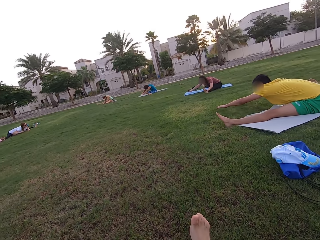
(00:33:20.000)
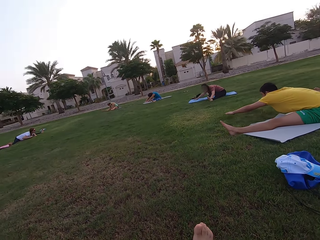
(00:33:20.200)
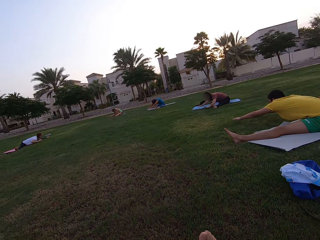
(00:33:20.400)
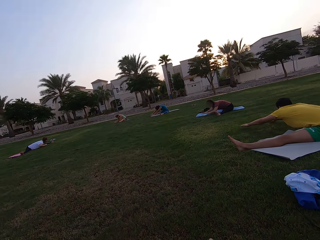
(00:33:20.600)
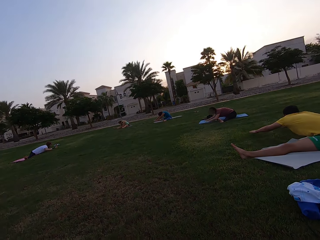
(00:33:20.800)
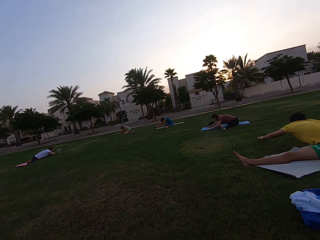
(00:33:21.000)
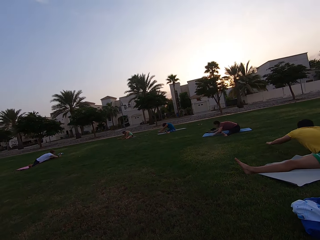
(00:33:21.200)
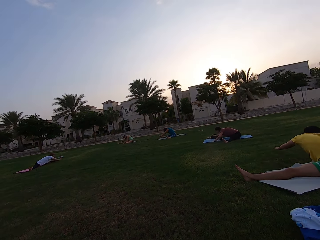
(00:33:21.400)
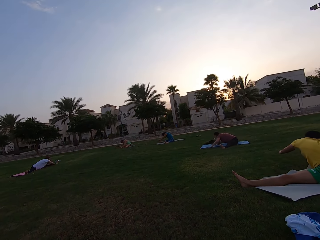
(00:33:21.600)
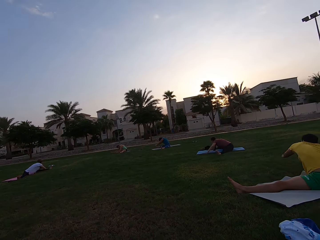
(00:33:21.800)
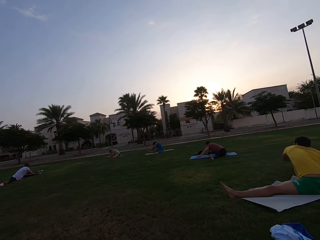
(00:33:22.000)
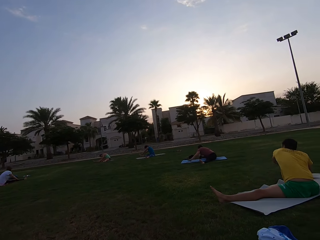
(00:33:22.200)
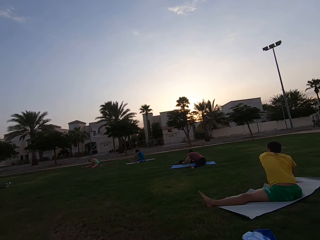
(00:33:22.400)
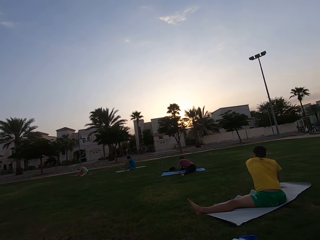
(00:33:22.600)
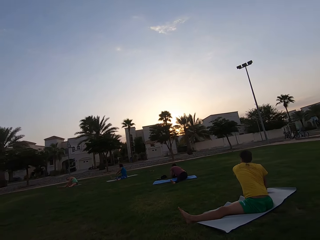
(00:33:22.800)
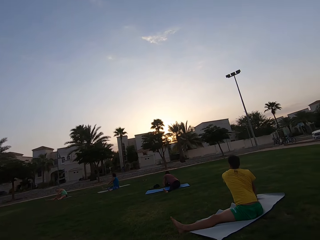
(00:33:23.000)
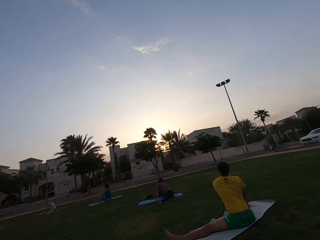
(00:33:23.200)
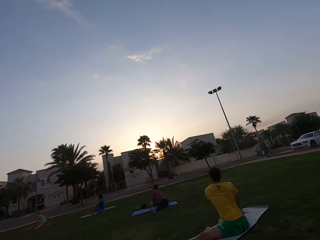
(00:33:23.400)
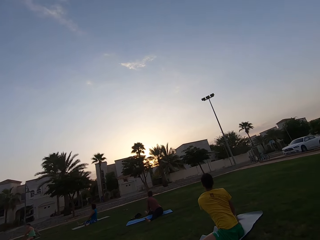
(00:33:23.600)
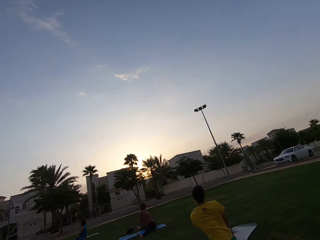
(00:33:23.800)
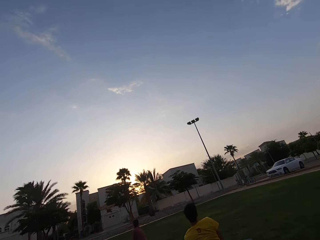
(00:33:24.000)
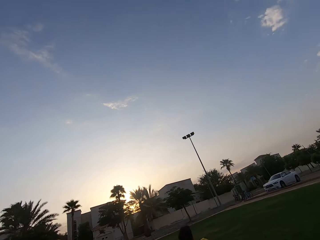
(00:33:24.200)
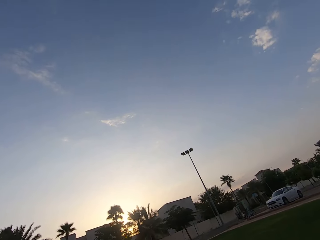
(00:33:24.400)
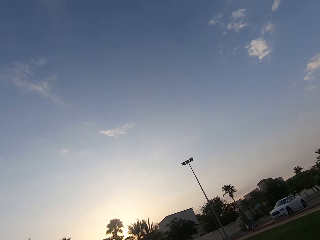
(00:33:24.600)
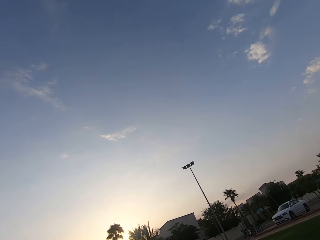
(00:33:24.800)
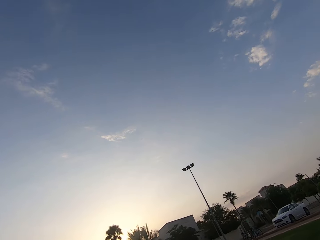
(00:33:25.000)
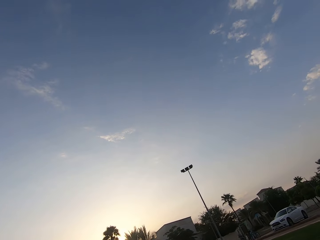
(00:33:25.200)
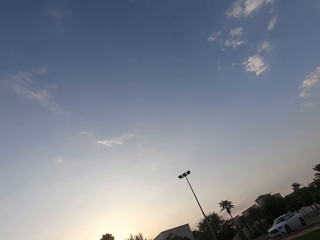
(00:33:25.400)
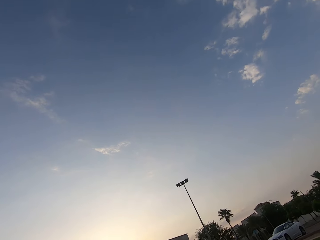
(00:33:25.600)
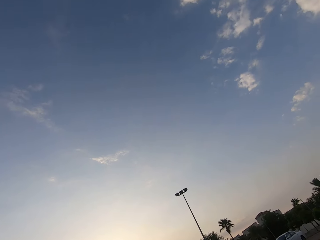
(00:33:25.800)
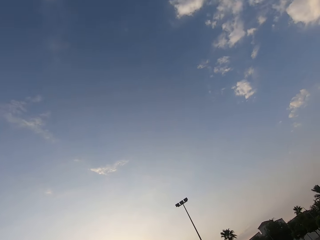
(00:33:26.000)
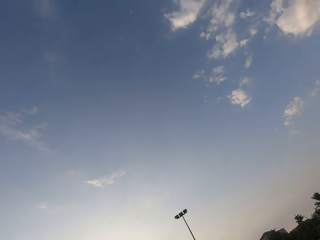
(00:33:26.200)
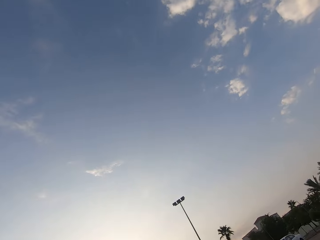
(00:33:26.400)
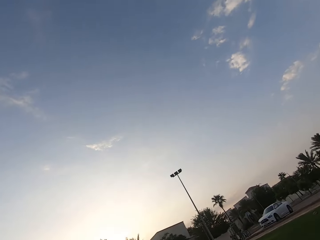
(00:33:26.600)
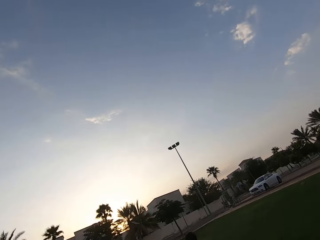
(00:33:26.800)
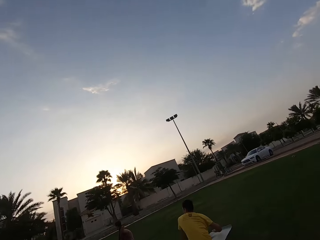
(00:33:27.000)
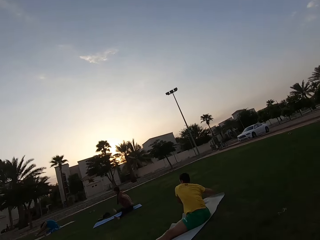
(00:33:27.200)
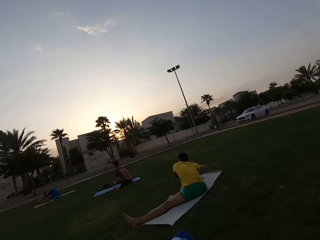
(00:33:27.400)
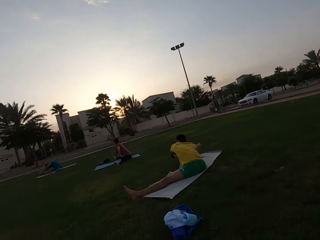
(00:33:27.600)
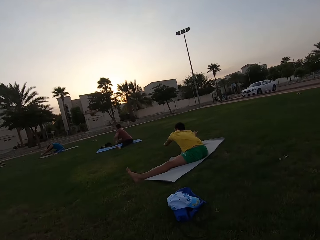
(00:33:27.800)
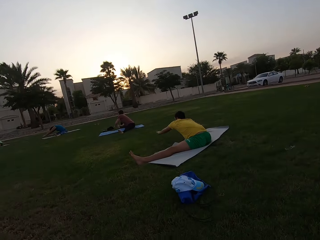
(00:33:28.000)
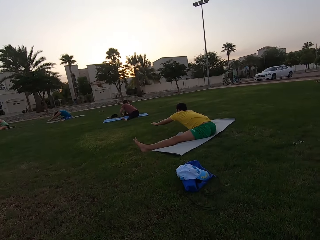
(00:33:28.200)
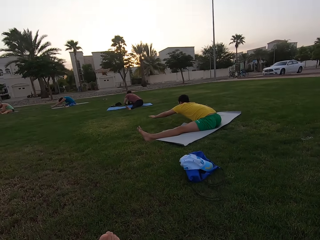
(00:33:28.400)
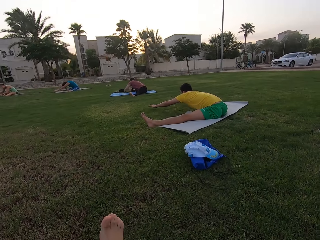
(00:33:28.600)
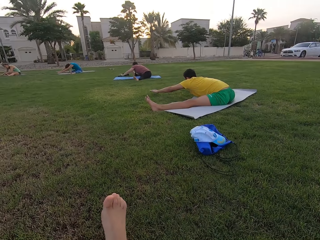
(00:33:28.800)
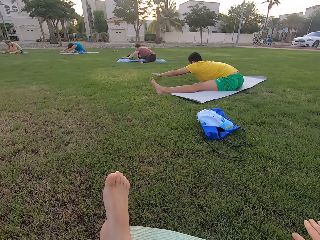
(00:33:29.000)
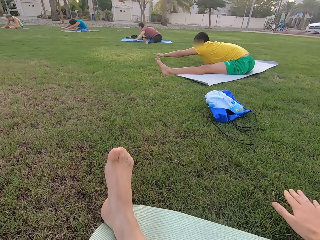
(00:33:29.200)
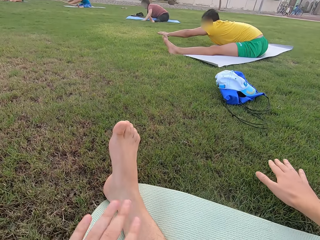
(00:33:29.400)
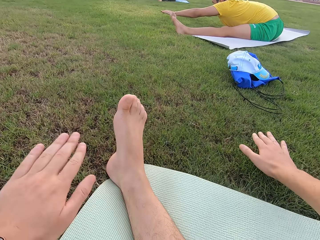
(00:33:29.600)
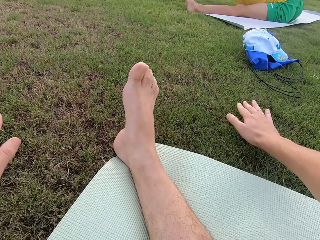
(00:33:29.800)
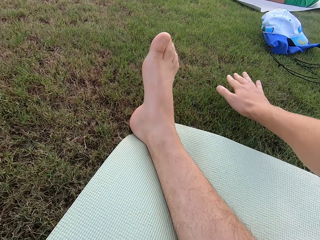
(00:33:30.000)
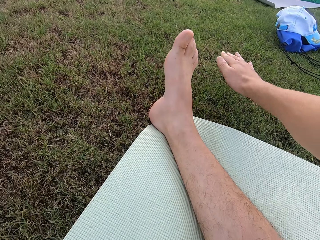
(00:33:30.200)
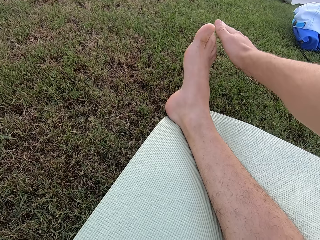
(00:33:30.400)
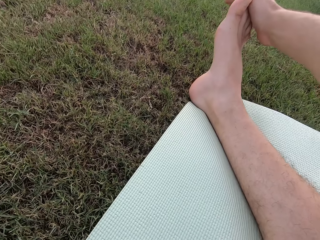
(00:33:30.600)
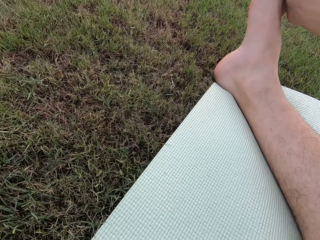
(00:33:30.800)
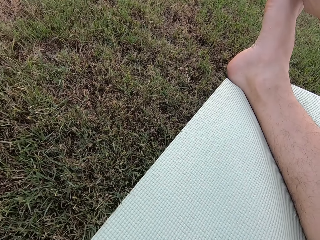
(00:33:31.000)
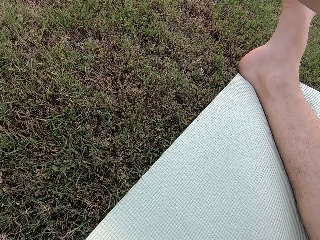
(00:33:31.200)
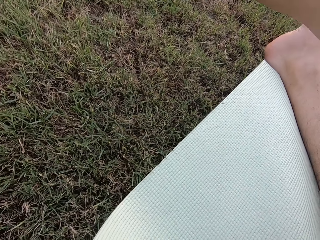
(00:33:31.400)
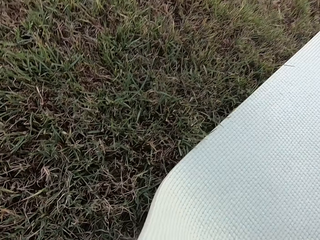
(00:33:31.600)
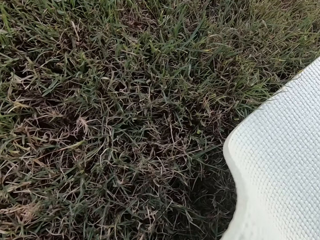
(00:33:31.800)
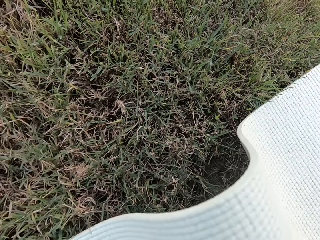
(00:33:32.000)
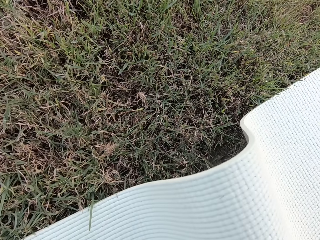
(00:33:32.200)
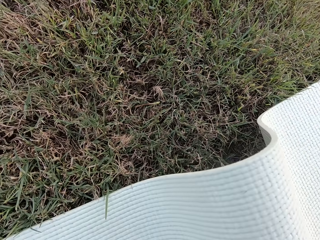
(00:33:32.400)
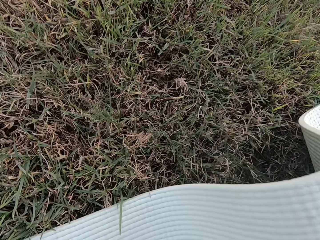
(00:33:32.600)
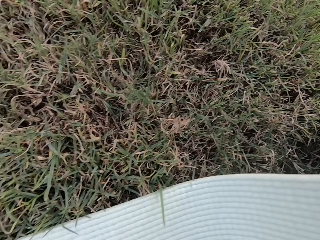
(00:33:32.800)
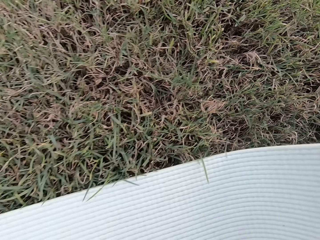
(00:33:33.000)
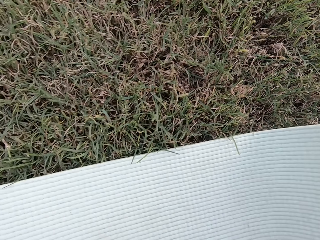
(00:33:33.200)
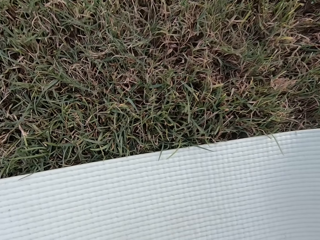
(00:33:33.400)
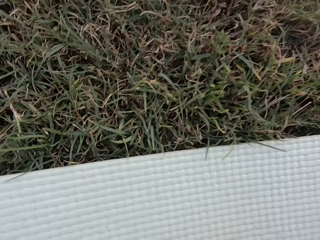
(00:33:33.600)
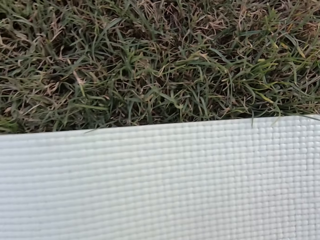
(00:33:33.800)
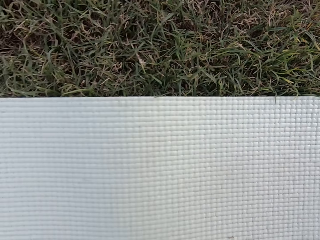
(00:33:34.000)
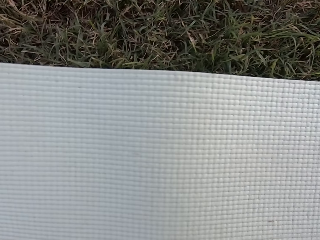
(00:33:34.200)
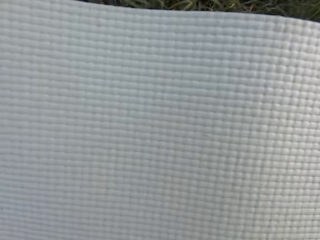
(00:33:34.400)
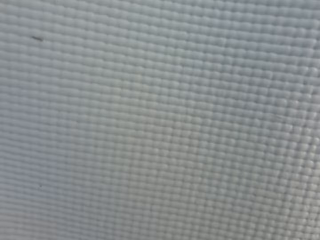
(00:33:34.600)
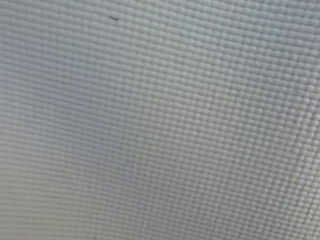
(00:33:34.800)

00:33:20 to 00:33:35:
Persons on the ground stretch their hands on the ground. The camera wearer looks around the field. He looks up at the sky. He stares at the persons on the ground. The persons stretch their hands on the ground. The camera wearer swings hands to the left. He holds his foot and looks around the field.

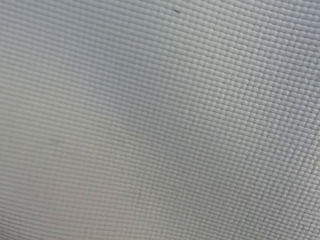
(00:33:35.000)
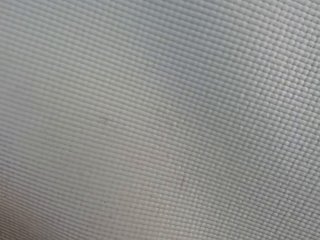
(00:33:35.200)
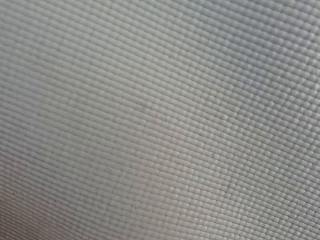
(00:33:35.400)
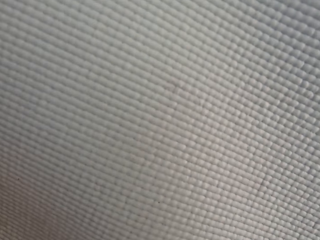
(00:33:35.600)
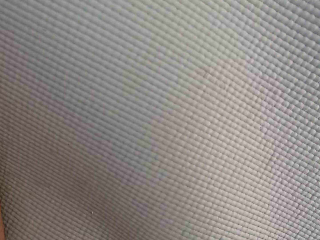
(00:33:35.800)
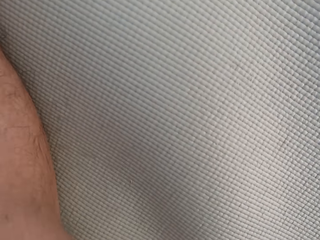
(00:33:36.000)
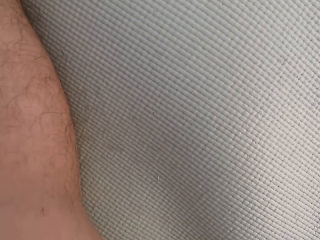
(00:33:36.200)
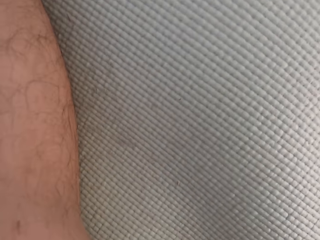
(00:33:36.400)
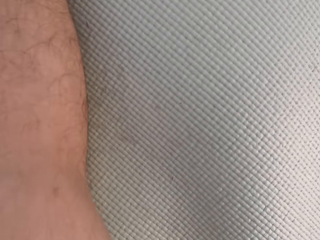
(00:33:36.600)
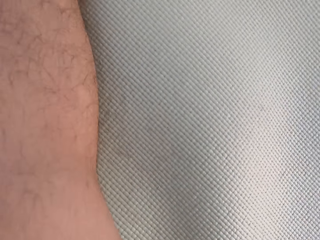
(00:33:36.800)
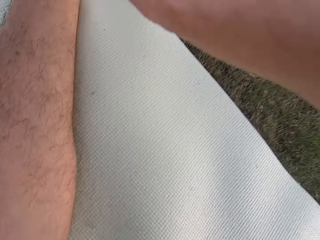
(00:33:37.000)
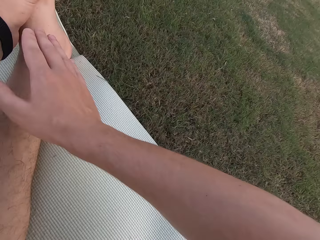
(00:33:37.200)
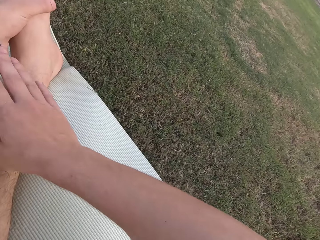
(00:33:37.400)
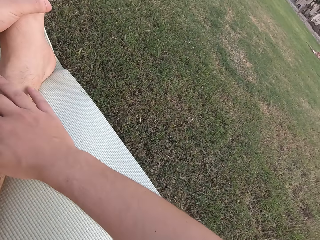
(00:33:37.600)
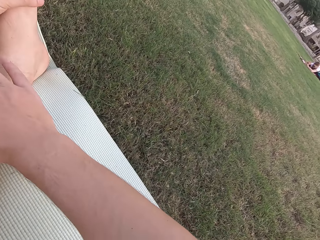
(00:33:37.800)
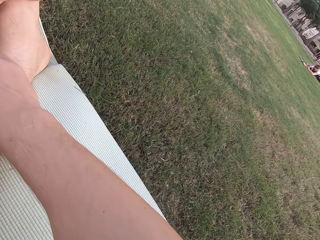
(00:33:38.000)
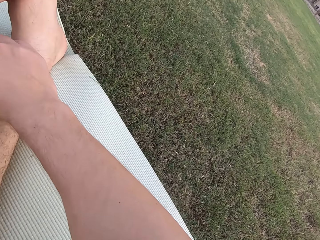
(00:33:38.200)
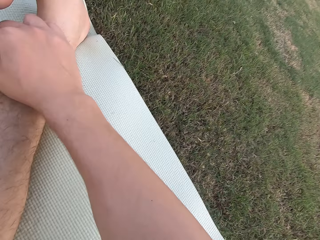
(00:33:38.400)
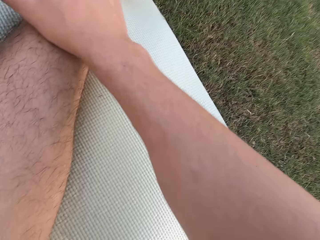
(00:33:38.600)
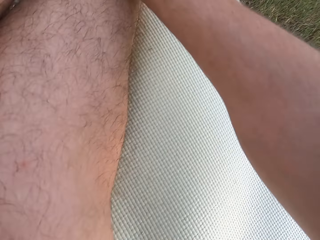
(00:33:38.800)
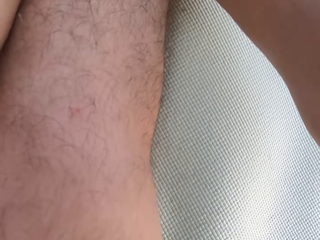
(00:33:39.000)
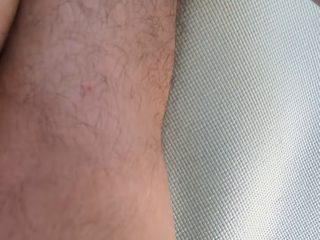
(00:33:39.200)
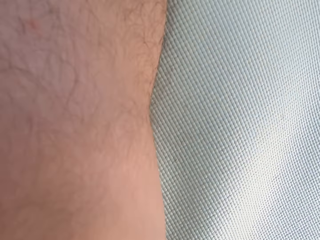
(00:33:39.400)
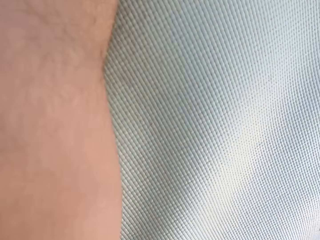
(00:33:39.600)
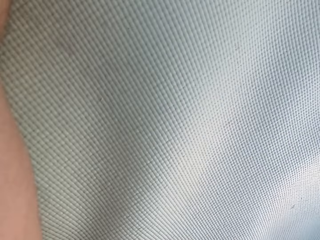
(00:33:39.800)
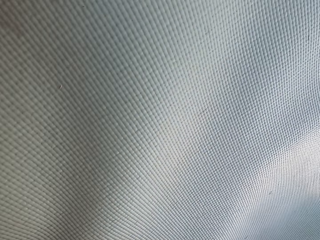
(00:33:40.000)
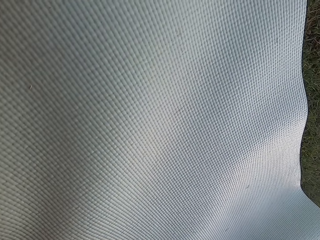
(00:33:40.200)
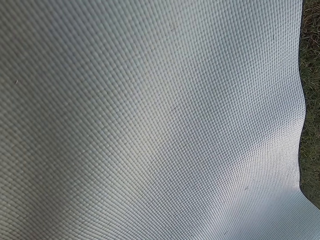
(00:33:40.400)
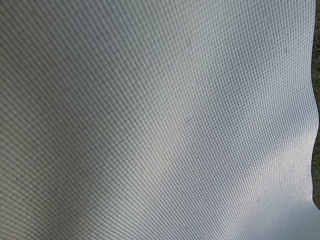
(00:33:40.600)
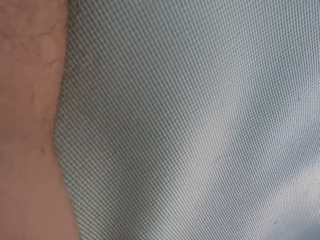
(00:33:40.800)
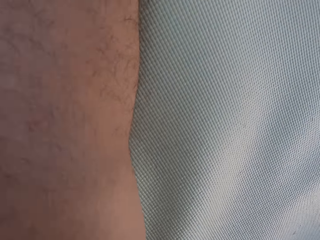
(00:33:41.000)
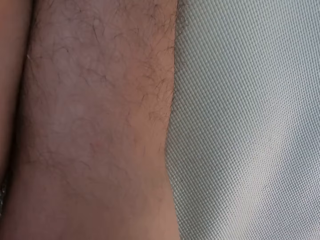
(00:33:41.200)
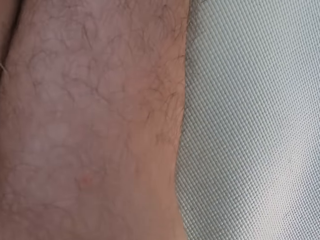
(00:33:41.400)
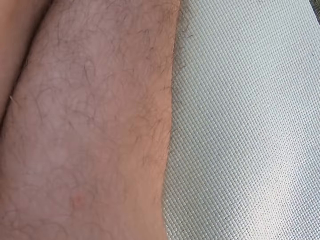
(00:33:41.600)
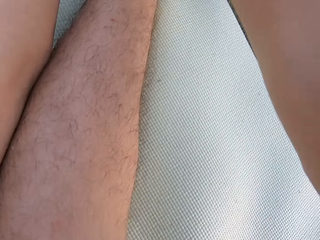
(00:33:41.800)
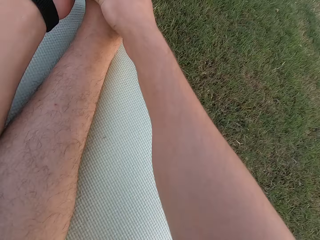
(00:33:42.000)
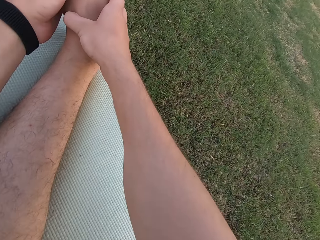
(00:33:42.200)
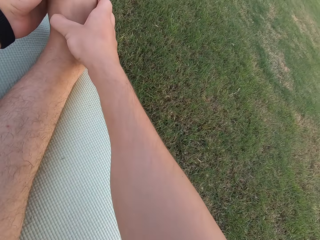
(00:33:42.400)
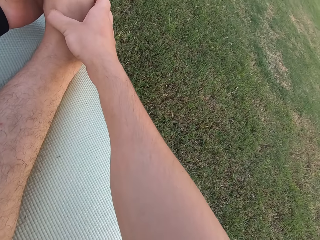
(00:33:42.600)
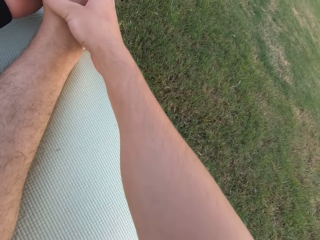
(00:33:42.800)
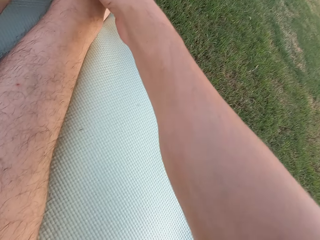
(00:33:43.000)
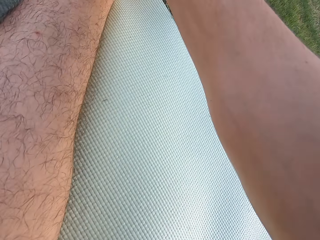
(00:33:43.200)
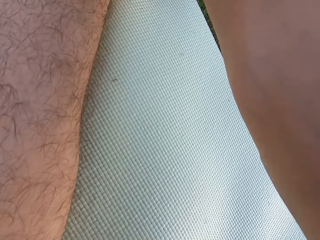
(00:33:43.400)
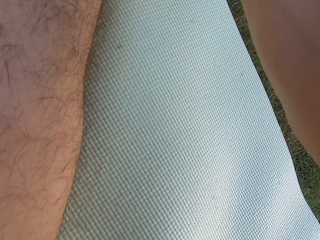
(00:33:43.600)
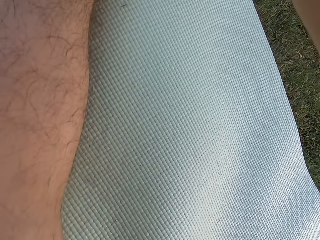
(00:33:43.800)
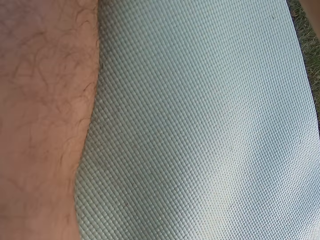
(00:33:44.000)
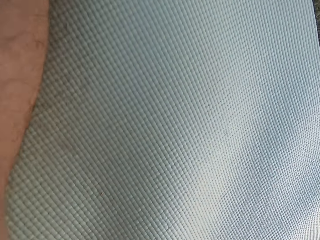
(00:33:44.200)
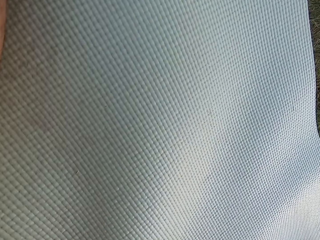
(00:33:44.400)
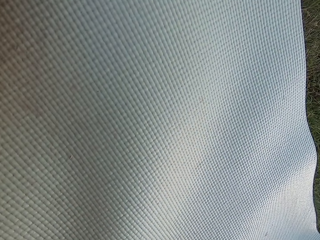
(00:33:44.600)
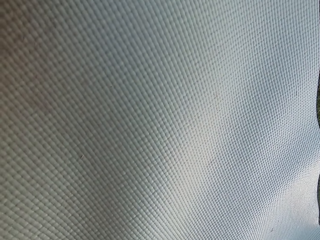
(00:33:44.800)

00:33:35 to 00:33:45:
The camera wearer touches the left foot. They stare at the exercise mat.
